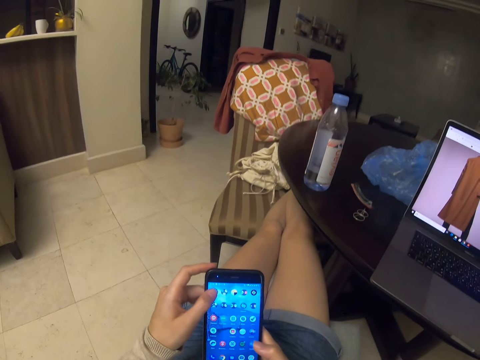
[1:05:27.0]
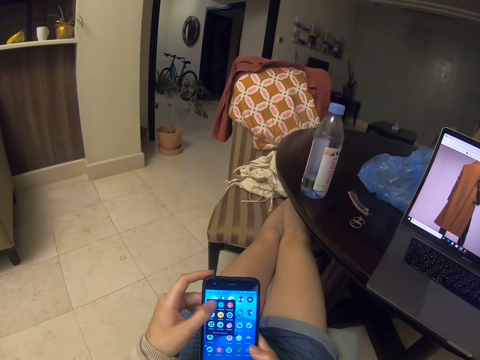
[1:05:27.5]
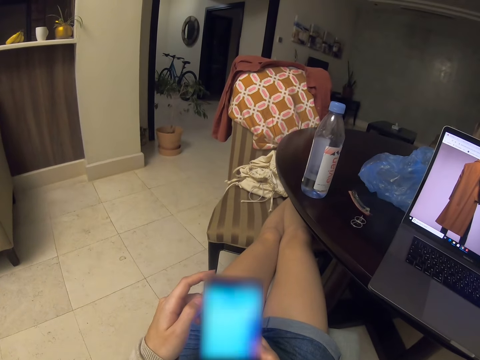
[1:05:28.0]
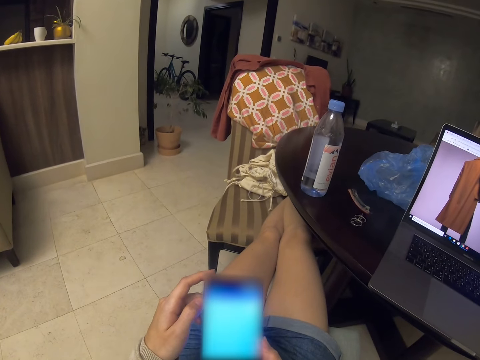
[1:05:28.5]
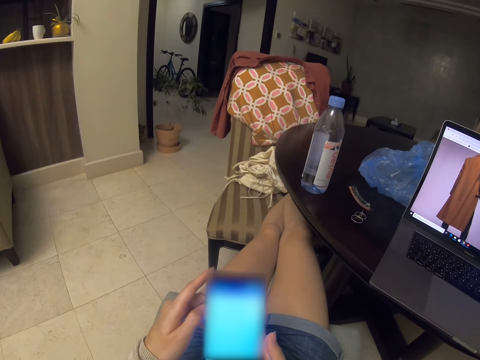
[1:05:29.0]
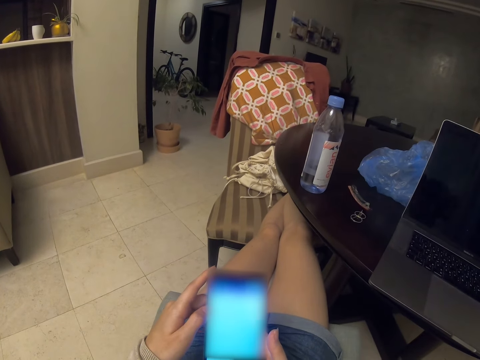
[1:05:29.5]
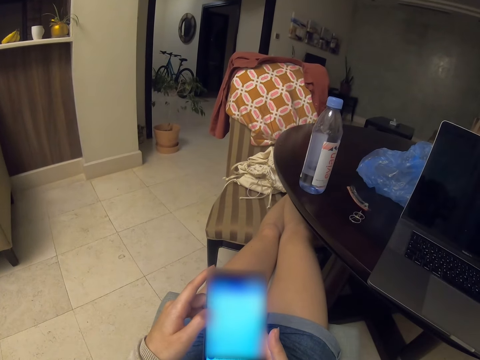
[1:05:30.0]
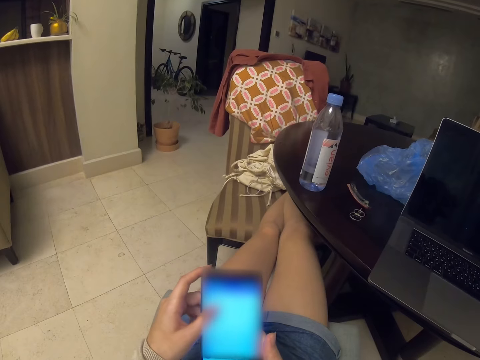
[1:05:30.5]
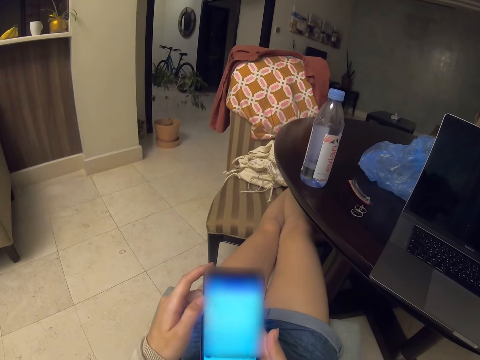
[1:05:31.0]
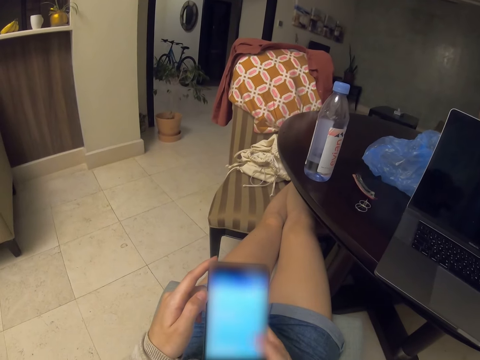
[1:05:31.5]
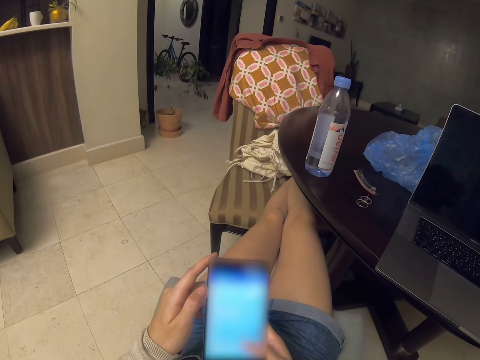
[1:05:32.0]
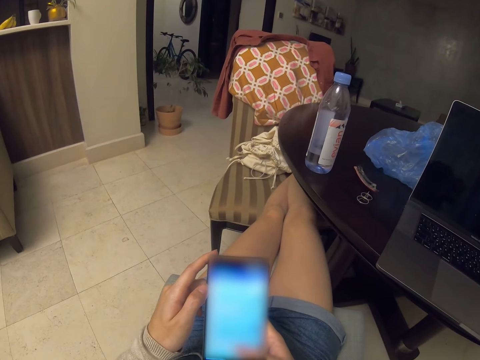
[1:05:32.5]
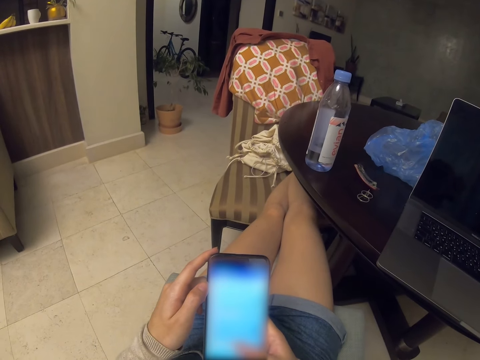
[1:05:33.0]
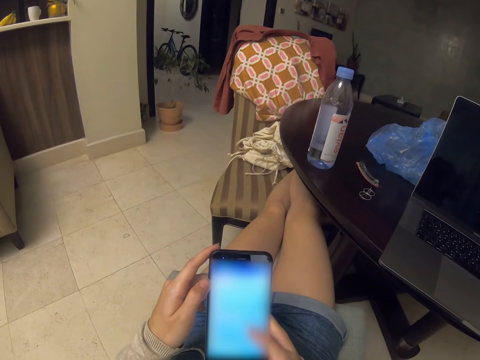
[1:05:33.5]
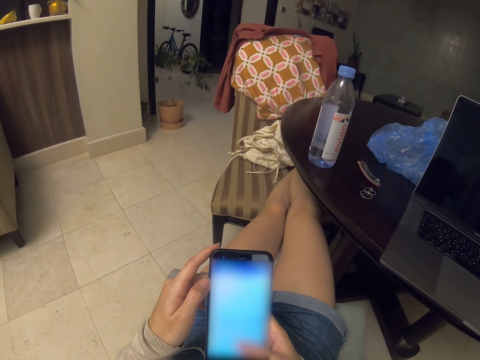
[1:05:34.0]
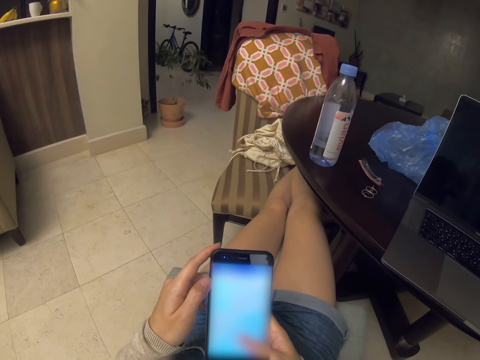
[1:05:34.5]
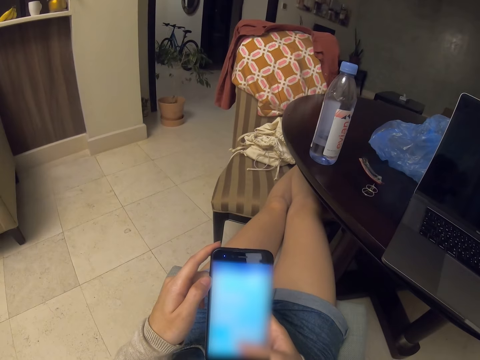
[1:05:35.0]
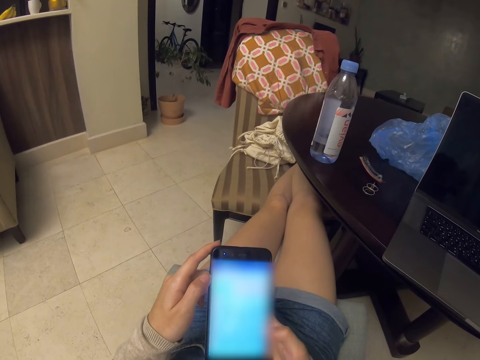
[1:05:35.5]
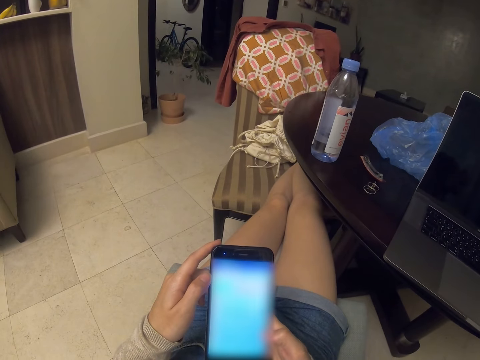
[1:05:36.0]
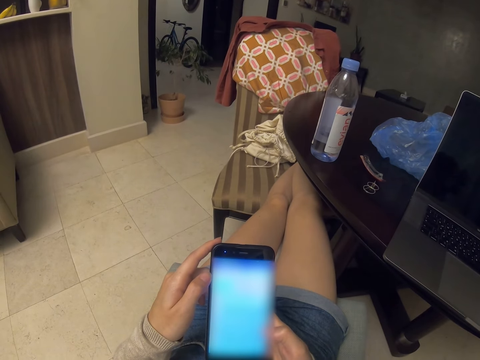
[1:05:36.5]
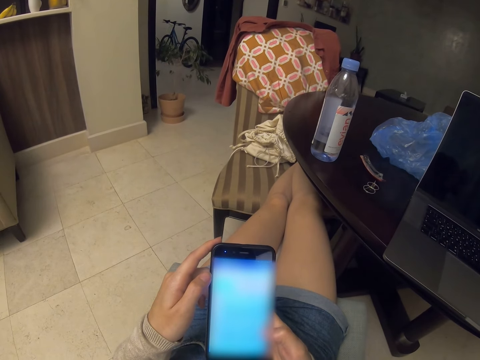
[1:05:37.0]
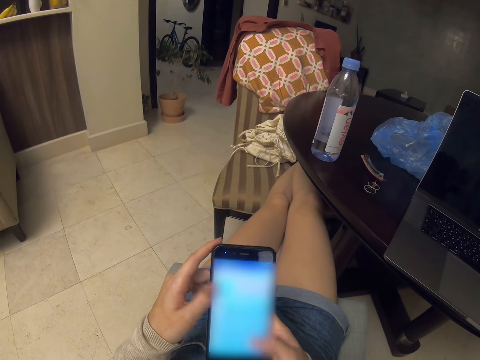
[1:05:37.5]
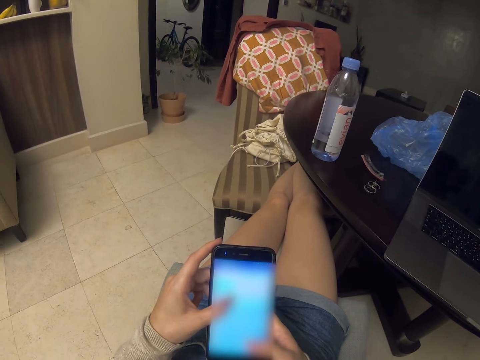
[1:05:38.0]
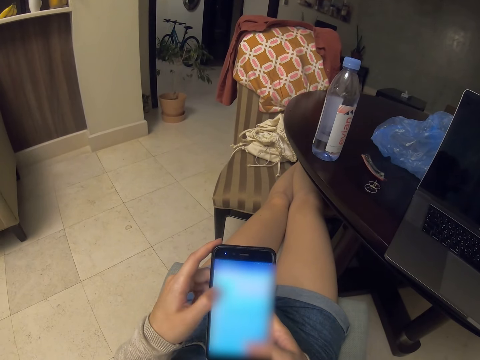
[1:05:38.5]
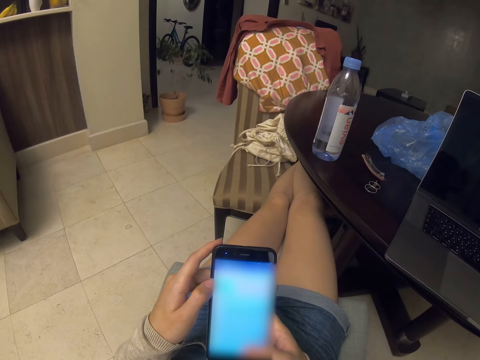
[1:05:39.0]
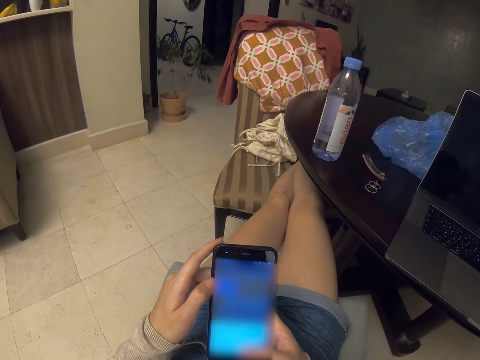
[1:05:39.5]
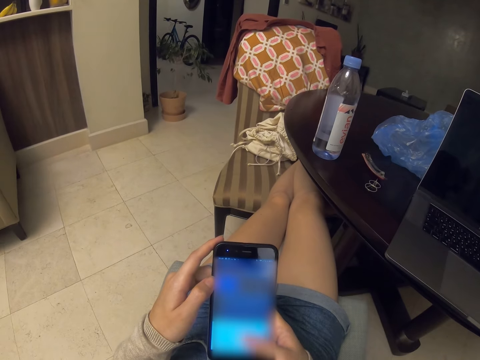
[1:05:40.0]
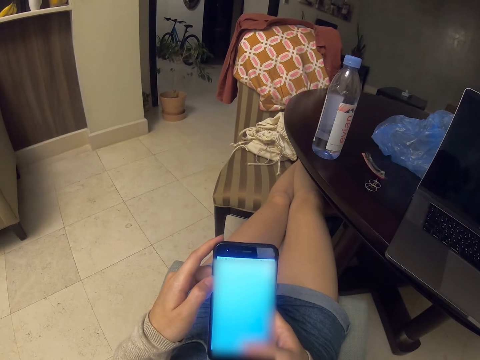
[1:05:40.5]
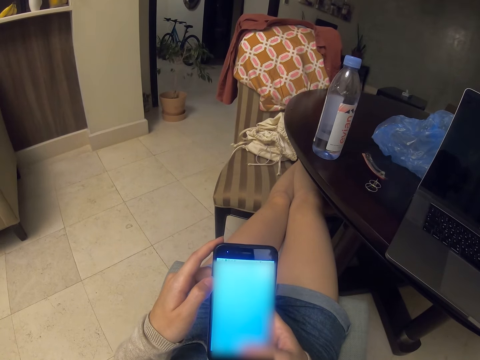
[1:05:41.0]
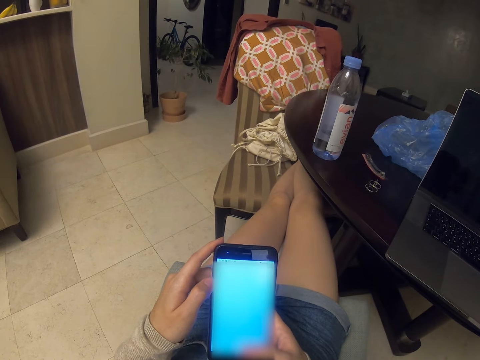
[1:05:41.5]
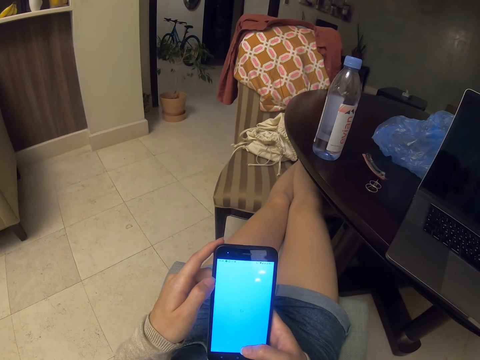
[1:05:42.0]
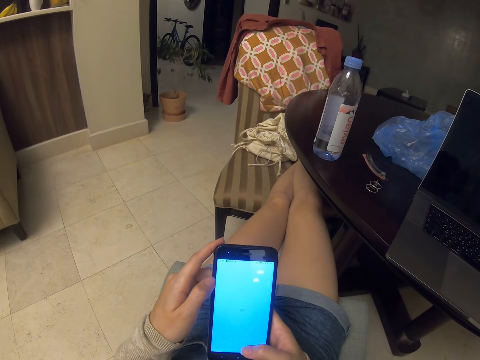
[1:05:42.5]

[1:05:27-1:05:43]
The camera wearer swipes the screen. They tap the screen. They swipe the screen. They tap the screen.

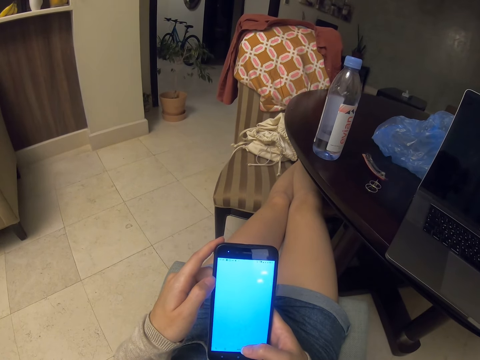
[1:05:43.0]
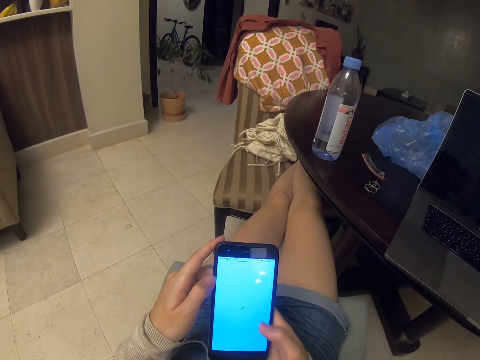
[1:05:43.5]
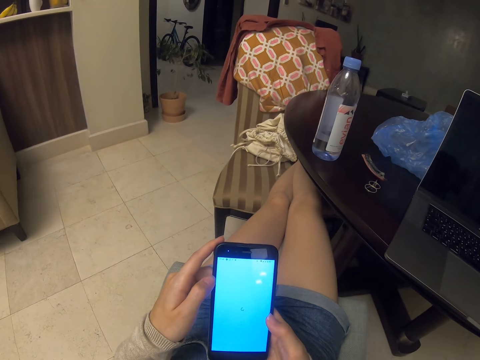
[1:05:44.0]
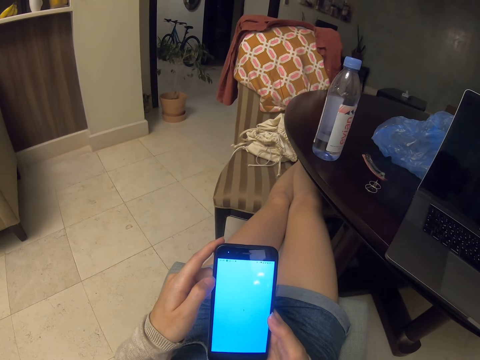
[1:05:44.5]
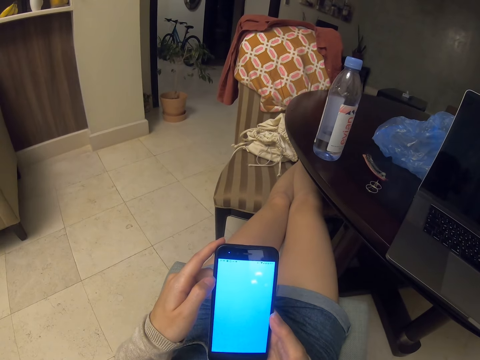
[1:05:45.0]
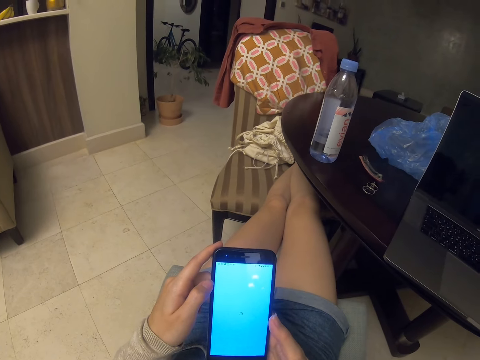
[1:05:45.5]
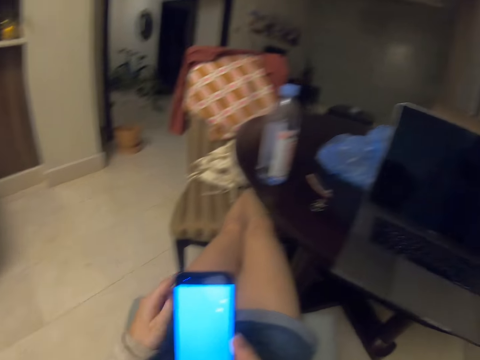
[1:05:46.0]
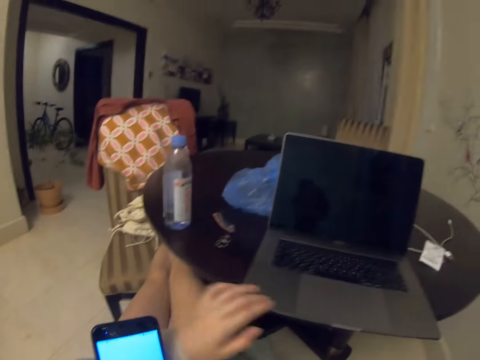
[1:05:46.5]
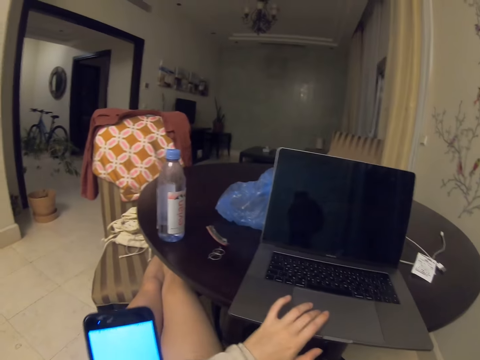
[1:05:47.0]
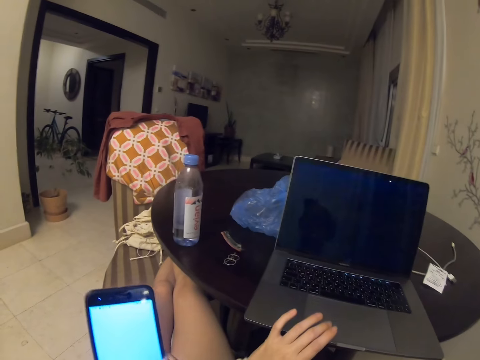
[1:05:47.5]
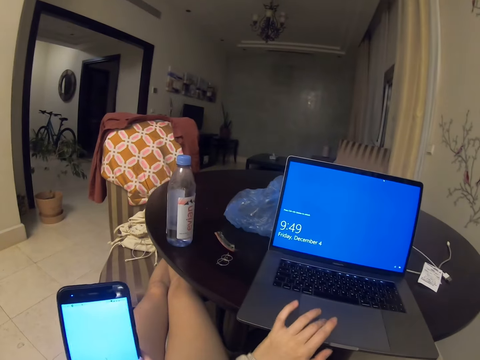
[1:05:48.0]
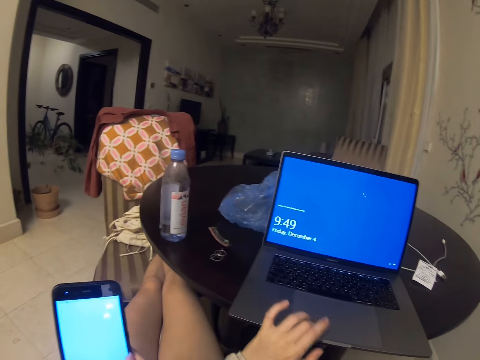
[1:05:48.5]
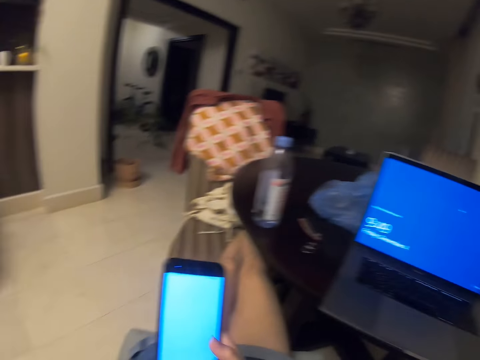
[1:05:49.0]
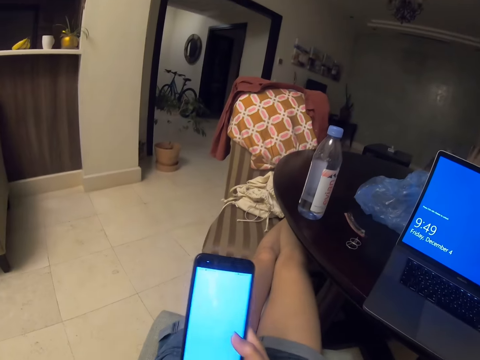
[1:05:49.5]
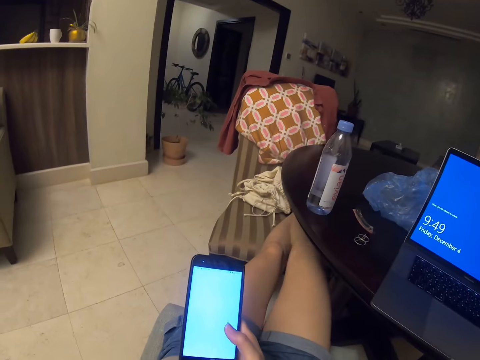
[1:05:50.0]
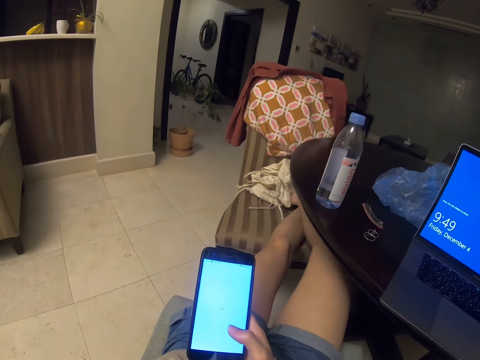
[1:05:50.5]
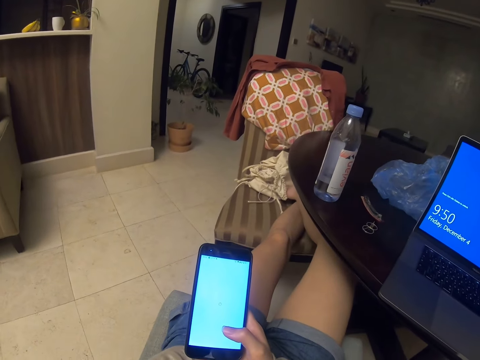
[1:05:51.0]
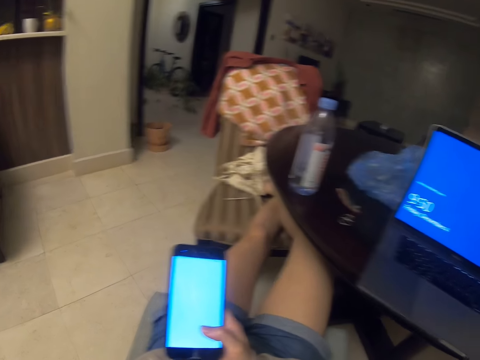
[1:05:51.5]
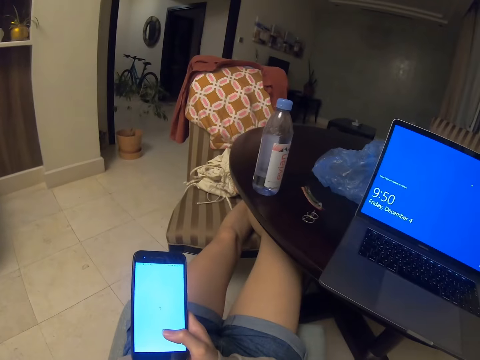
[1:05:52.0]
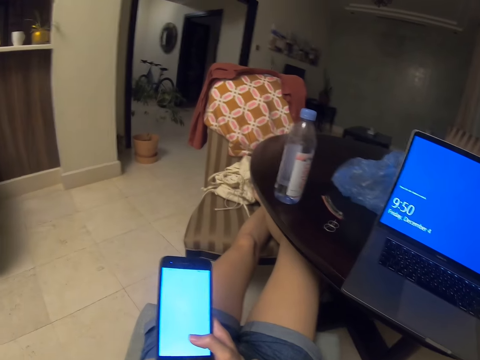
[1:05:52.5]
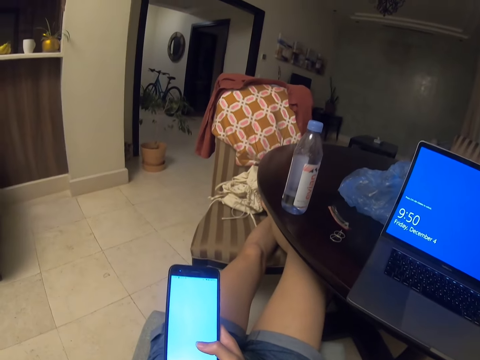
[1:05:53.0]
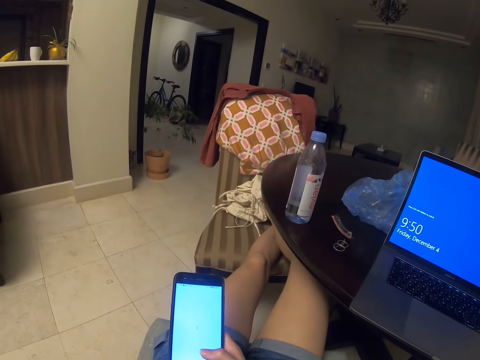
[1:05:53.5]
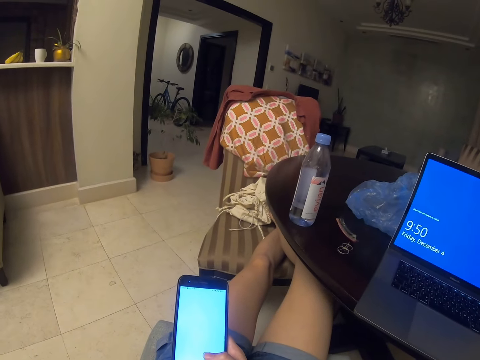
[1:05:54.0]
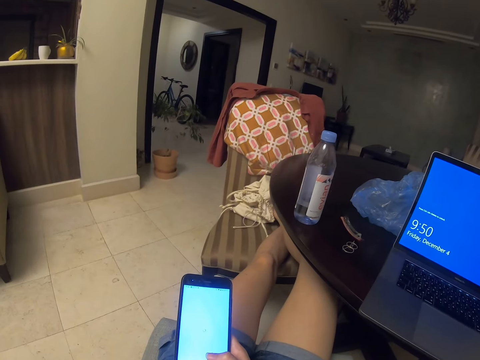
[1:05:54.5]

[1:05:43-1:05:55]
The camera wearer touches the laptop. They lower a hand.
